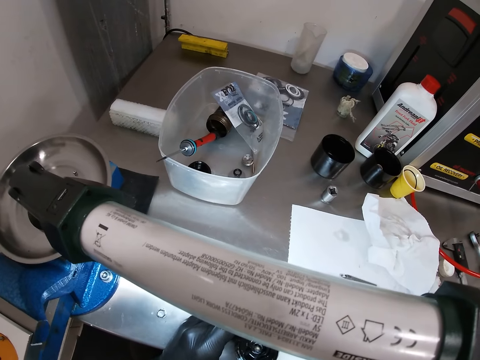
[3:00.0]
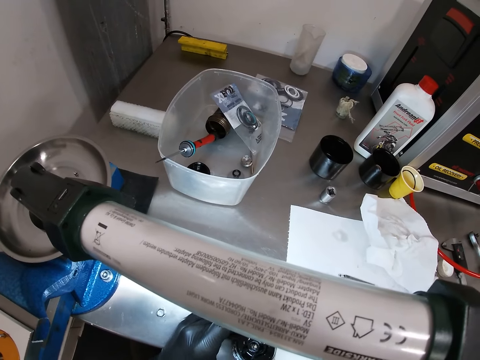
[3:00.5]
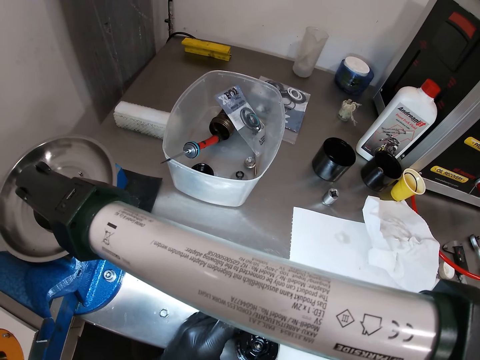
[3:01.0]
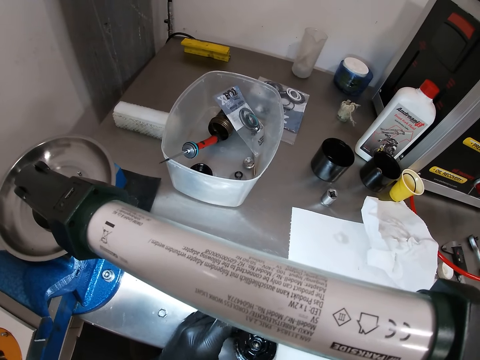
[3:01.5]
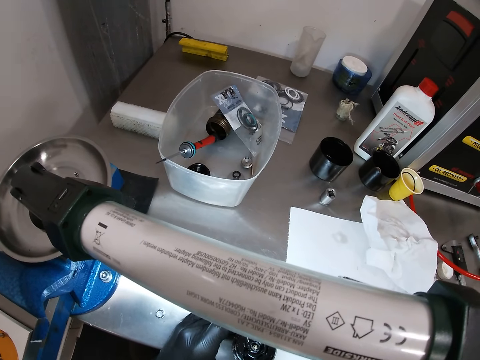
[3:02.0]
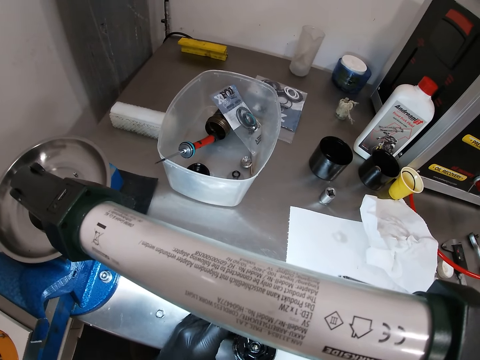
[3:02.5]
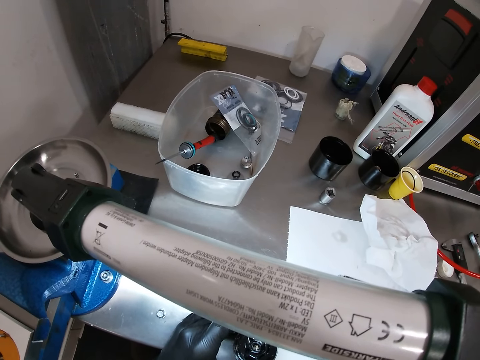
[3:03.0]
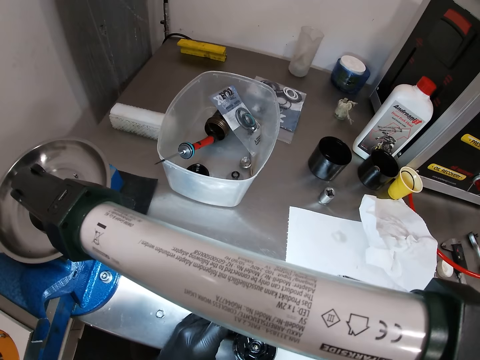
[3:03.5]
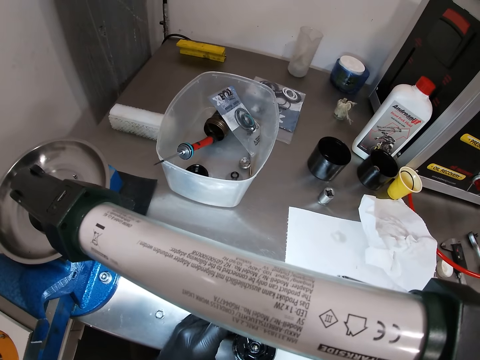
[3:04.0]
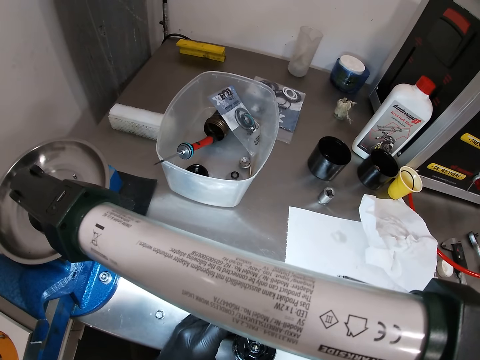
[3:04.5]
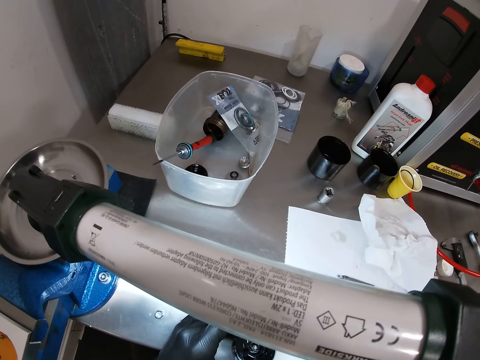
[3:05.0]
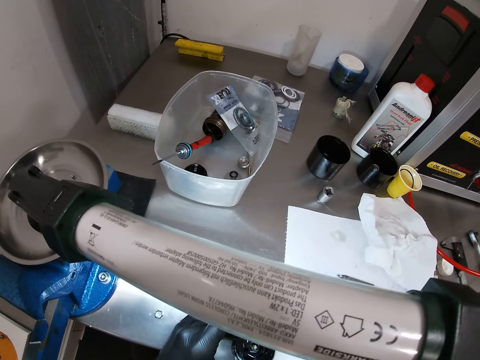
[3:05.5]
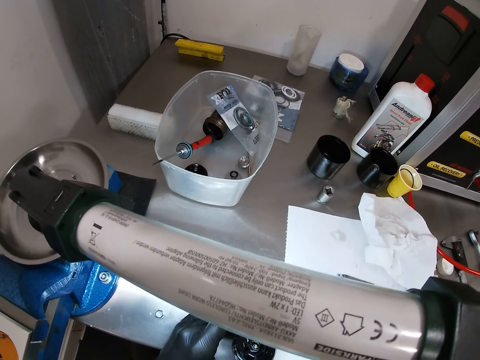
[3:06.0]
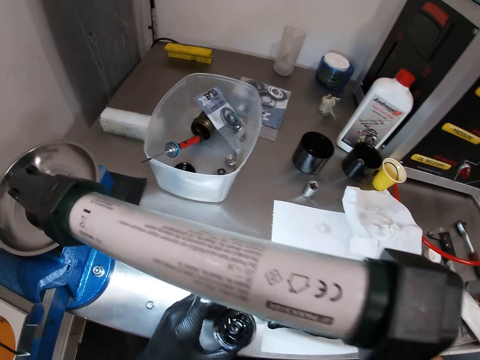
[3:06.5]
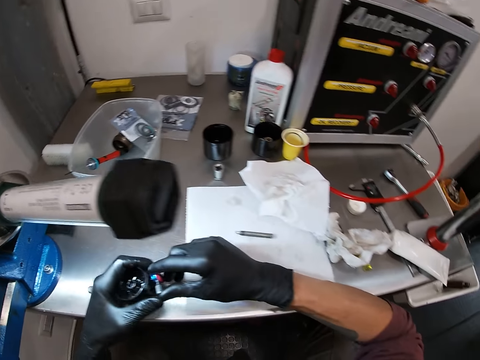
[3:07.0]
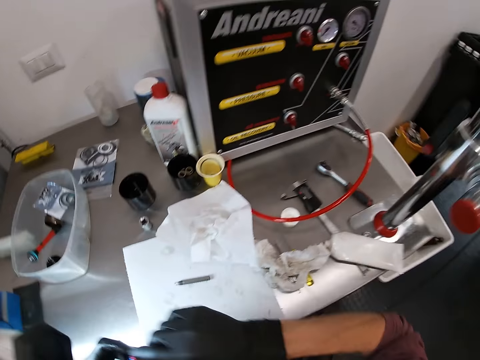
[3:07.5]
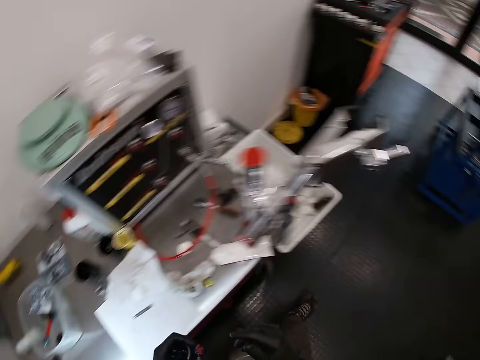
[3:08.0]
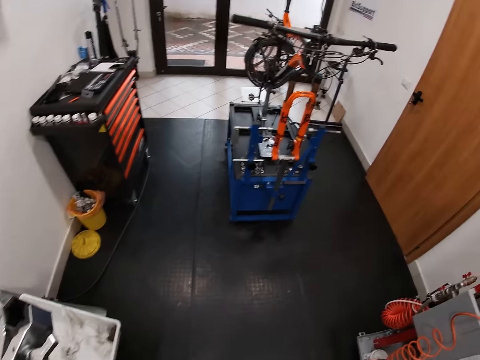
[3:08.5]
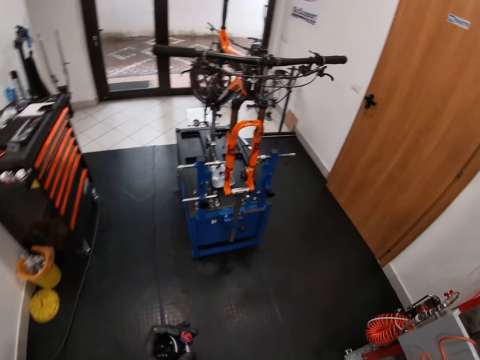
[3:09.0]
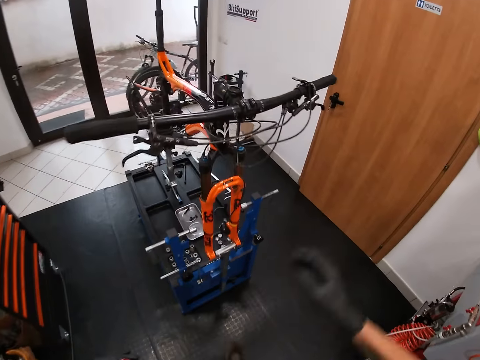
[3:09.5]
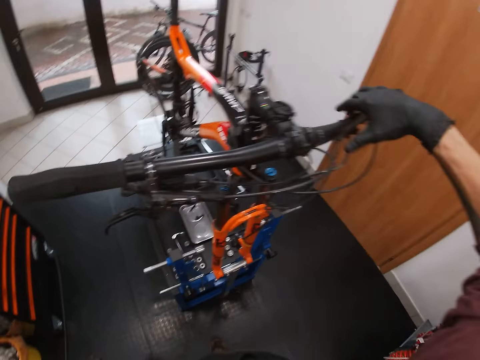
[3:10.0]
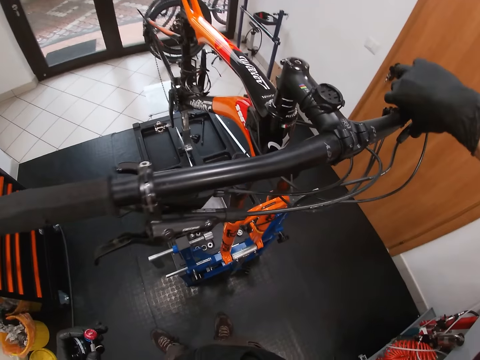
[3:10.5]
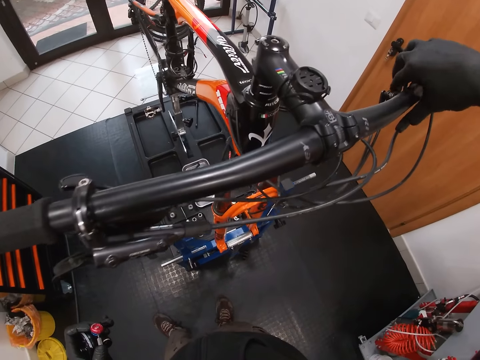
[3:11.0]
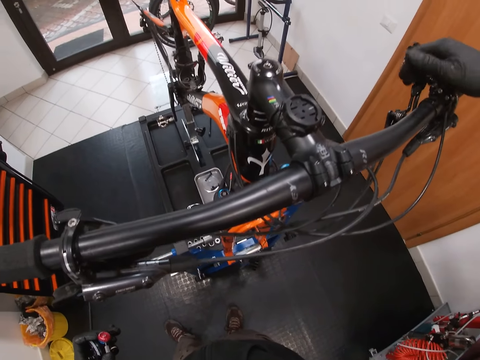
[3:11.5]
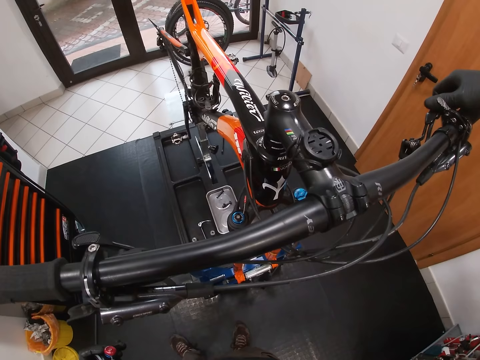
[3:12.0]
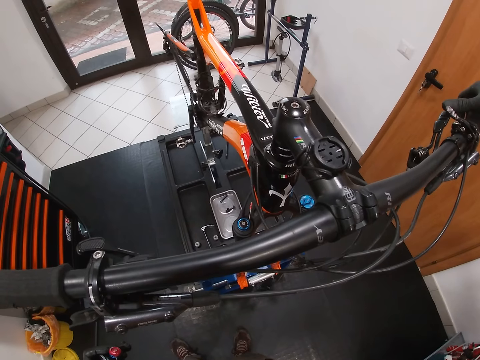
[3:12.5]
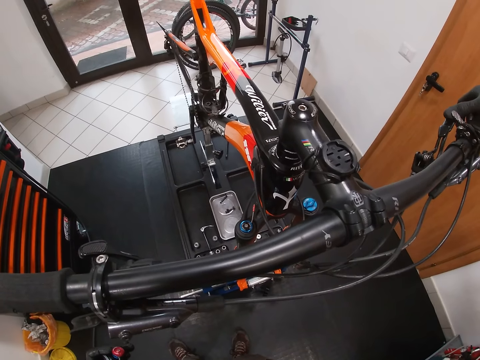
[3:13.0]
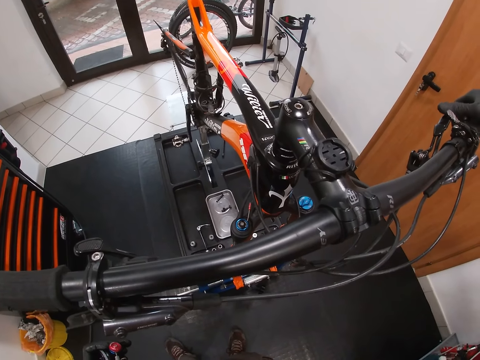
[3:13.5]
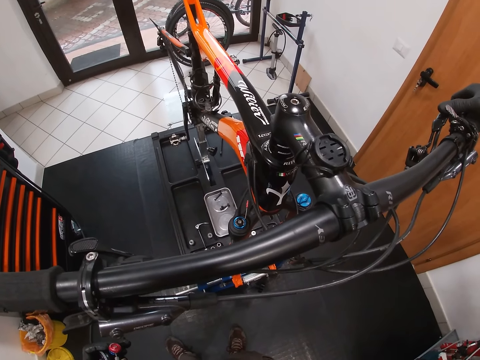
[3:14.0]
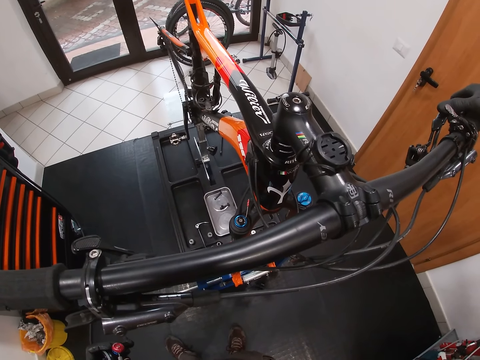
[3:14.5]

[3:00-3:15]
The camera wearer holds something. He walks. He presses a brake lever of a bicycle with his right gloved hand. He holds a bicycle handlebar grip.

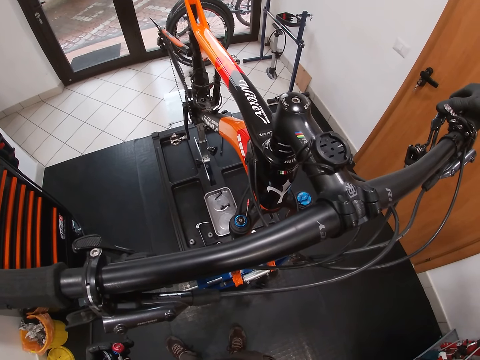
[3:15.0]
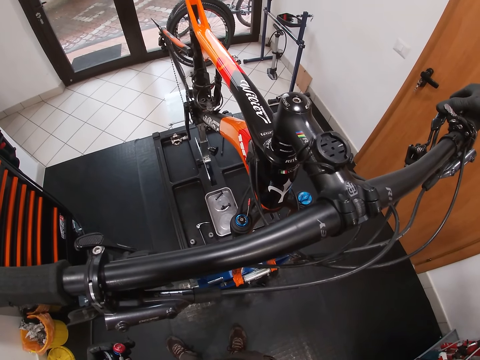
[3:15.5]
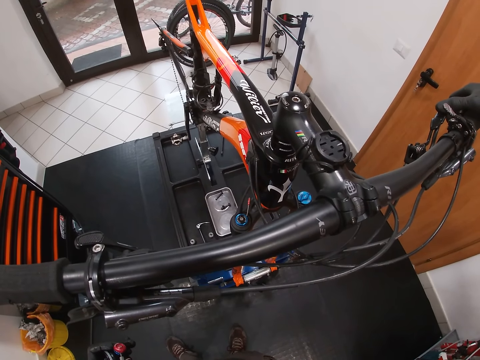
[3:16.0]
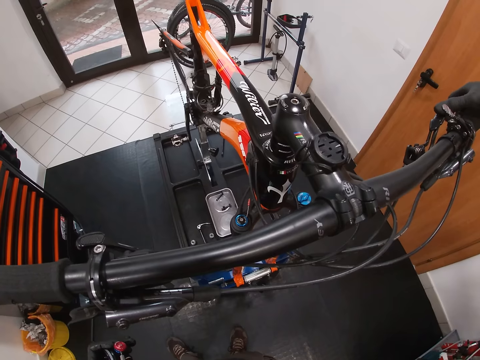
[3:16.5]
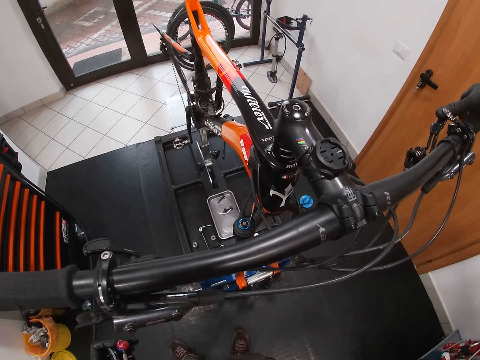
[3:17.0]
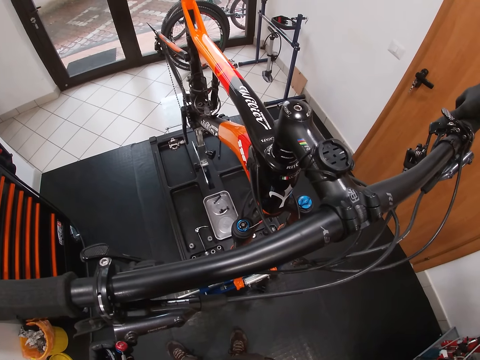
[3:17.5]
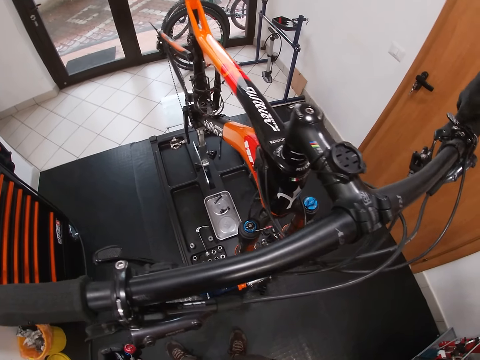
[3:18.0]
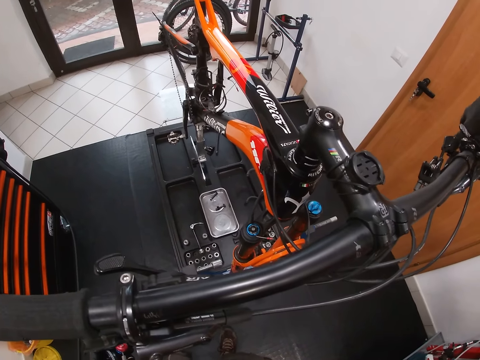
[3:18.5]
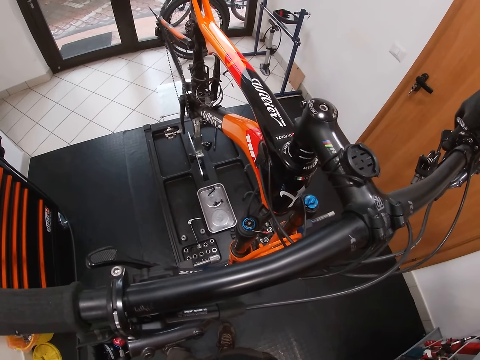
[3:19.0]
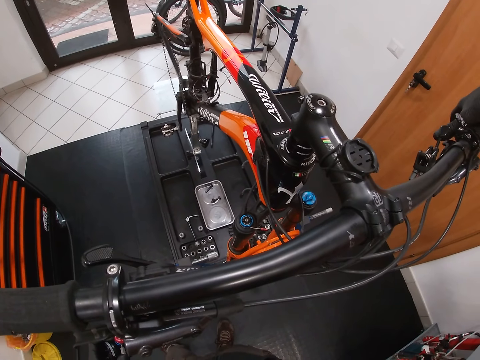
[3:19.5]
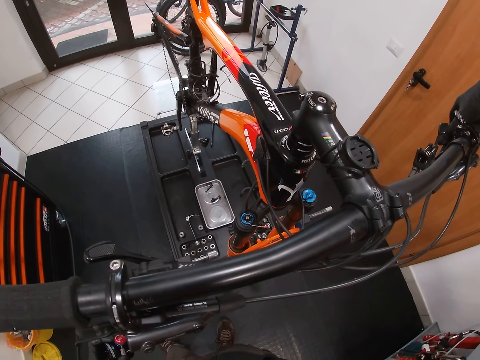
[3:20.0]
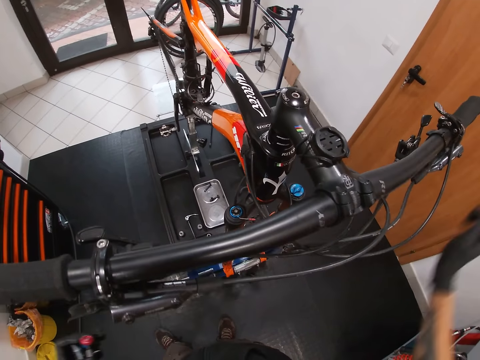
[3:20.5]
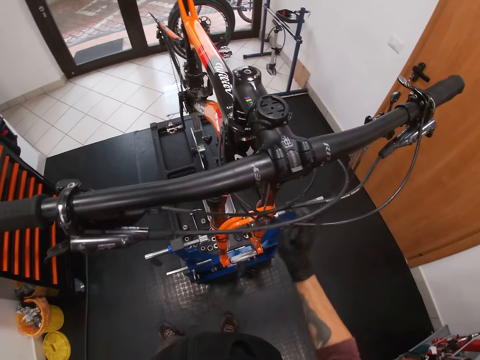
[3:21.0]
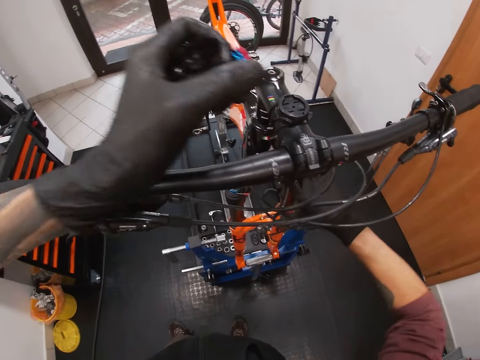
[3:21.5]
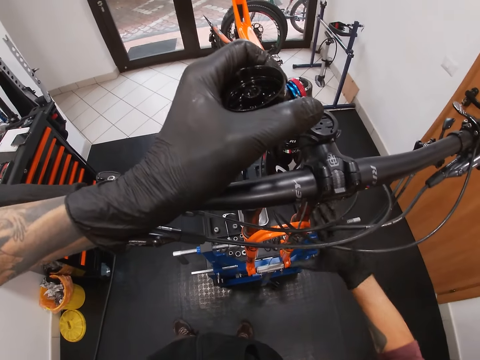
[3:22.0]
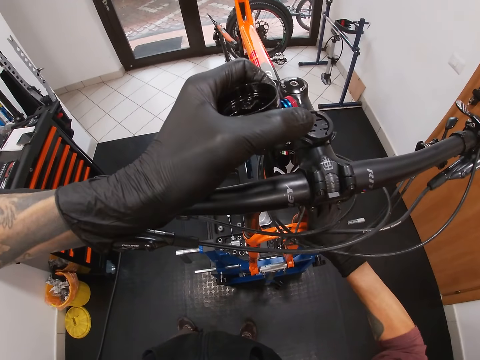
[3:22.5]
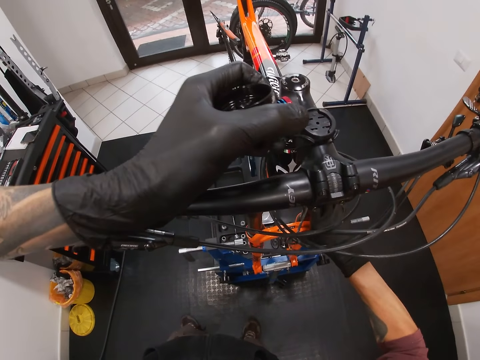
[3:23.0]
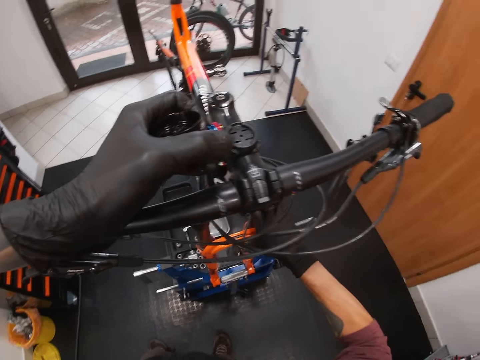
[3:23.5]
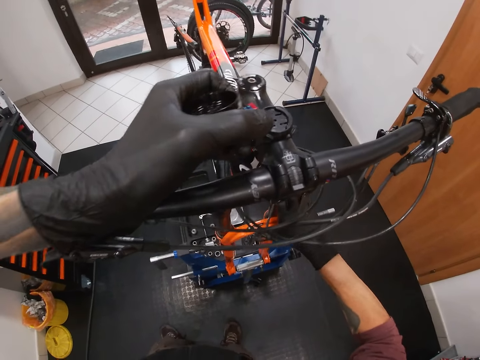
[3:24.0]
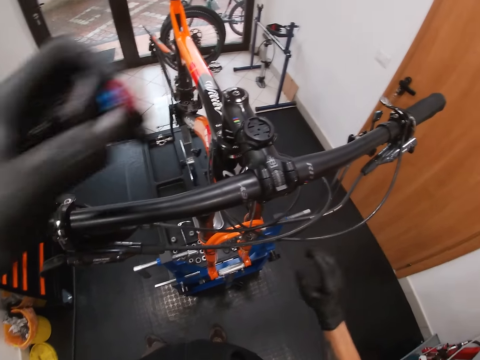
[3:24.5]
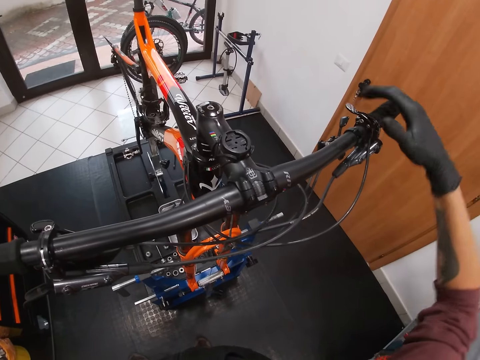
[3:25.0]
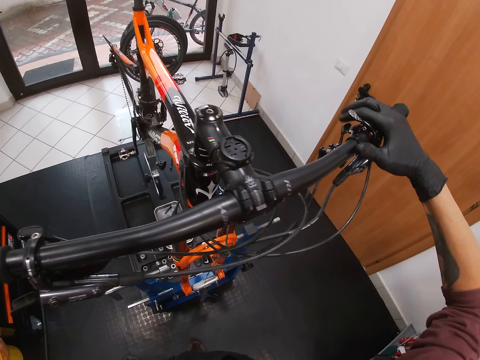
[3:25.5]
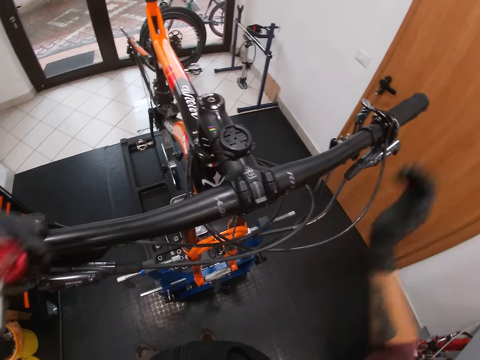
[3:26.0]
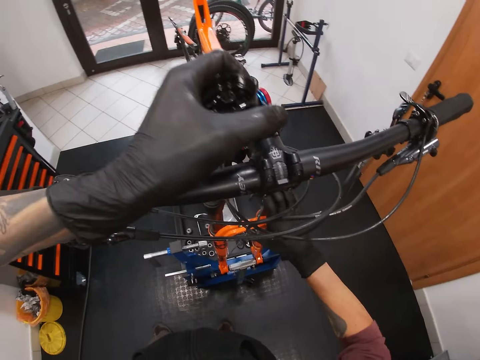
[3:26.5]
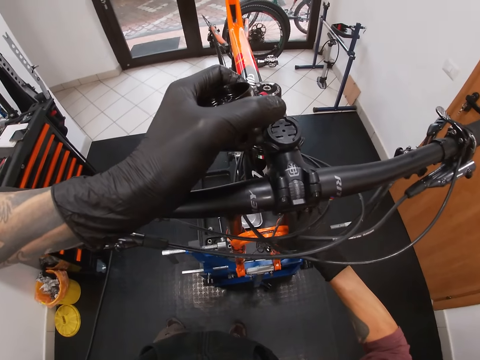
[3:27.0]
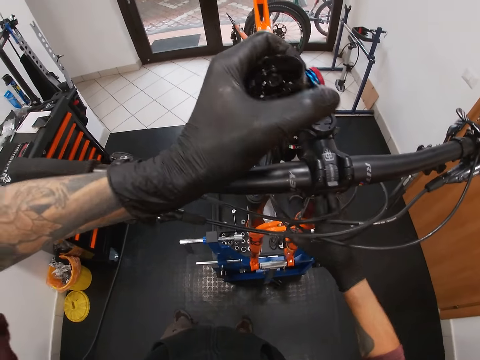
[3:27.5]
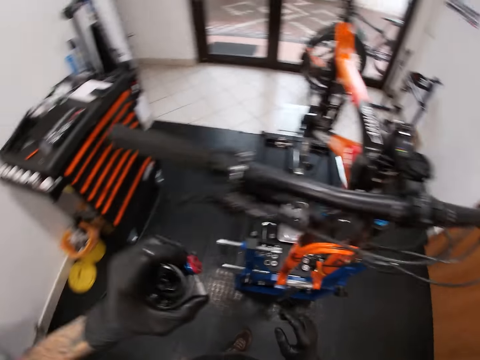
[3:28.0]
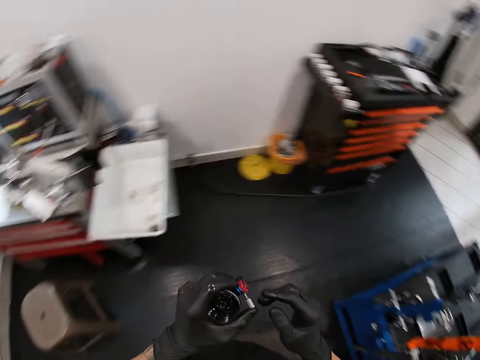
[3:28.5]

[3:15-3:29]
The camera wearer holds a bar grip. He touches a front brake of the bicycle with his right gloved hand, and puts his left gloved hand on a handlebar of the bicycle. He presses the brake lever of the bicycle with his right gloved hand. He holds the bicycle handlebar grip. He touches the front brake of the bicycle with his right gloved hand. He adjusts the bicycle handlebar.
